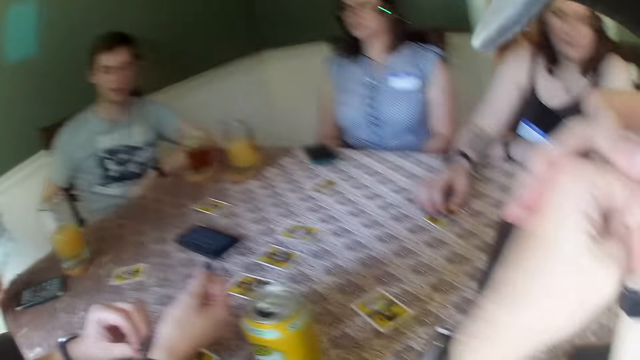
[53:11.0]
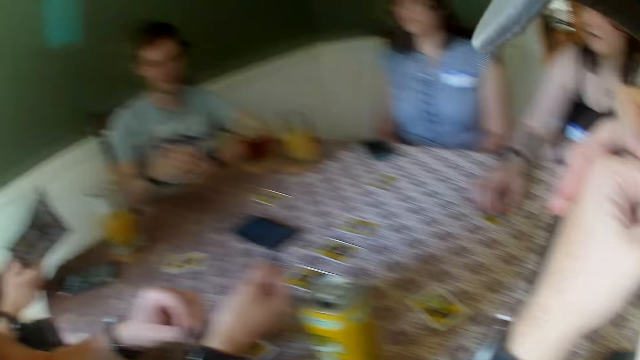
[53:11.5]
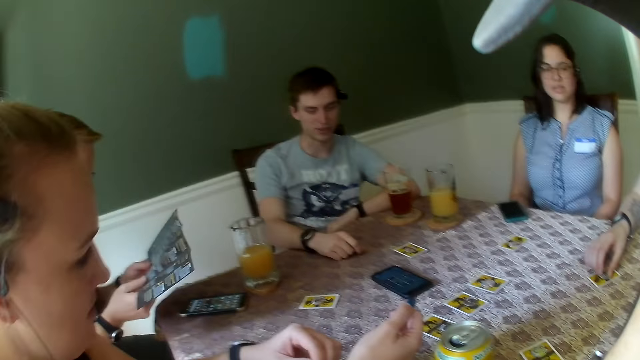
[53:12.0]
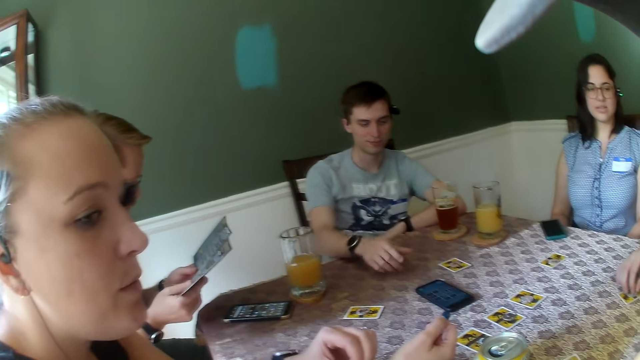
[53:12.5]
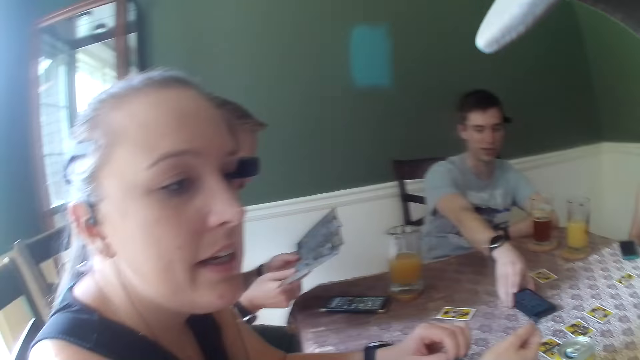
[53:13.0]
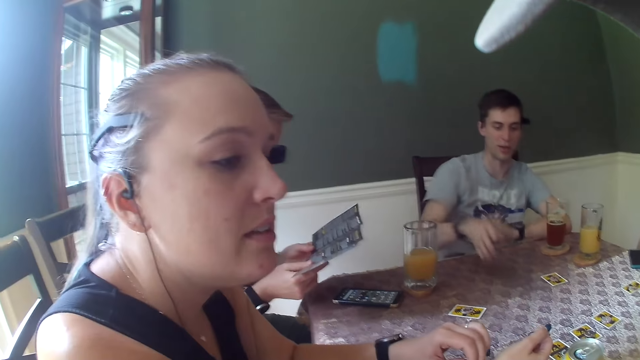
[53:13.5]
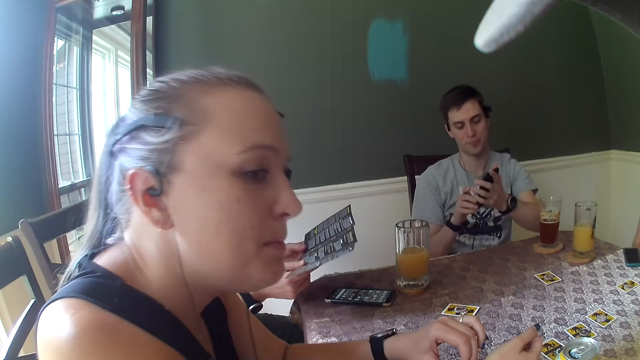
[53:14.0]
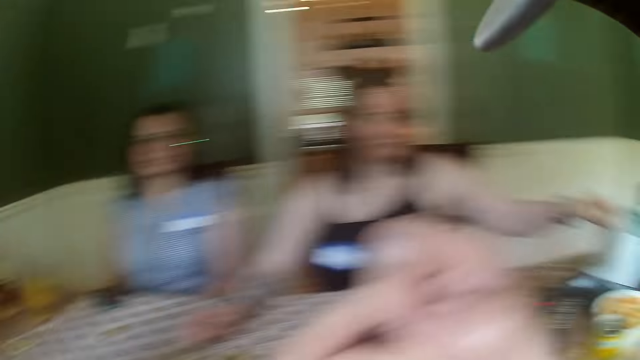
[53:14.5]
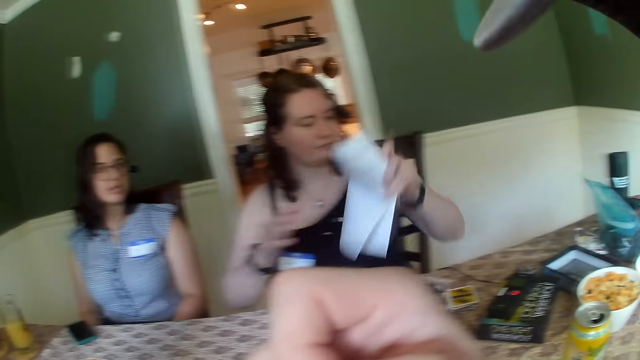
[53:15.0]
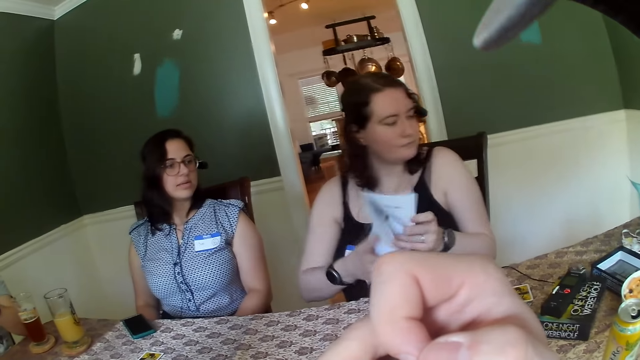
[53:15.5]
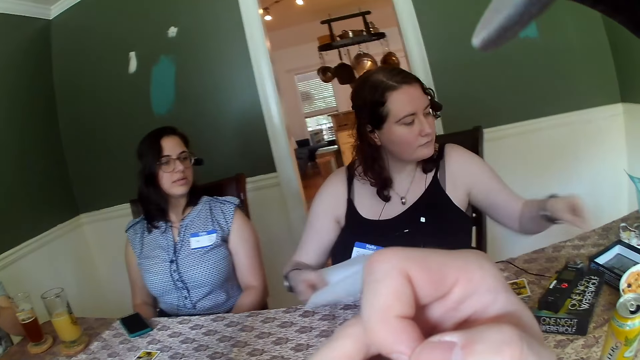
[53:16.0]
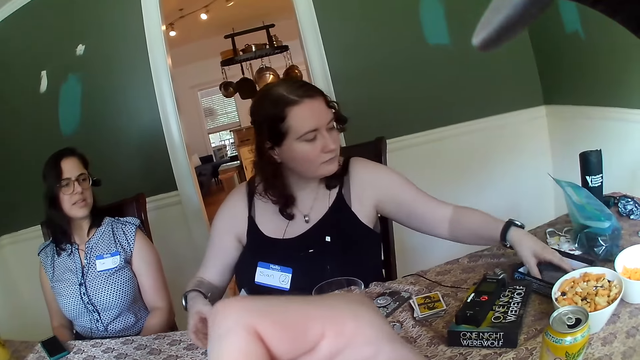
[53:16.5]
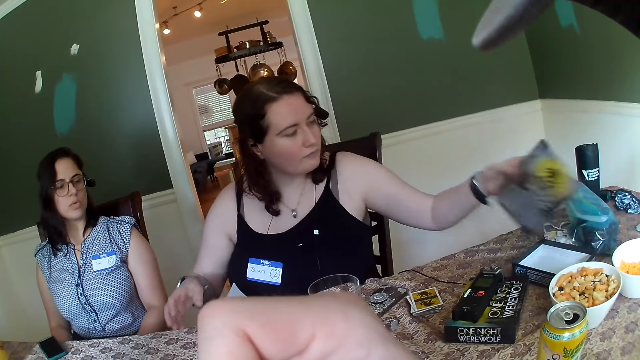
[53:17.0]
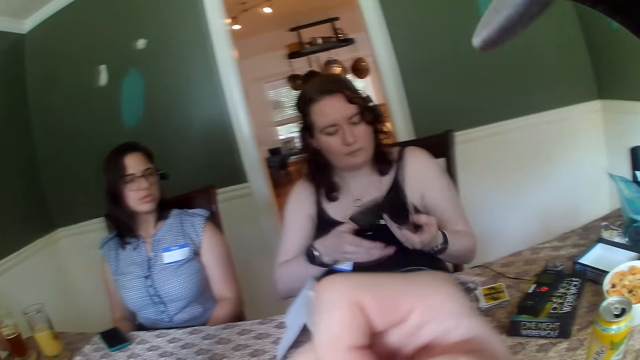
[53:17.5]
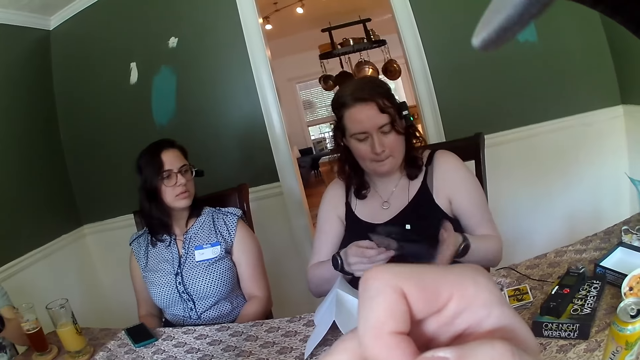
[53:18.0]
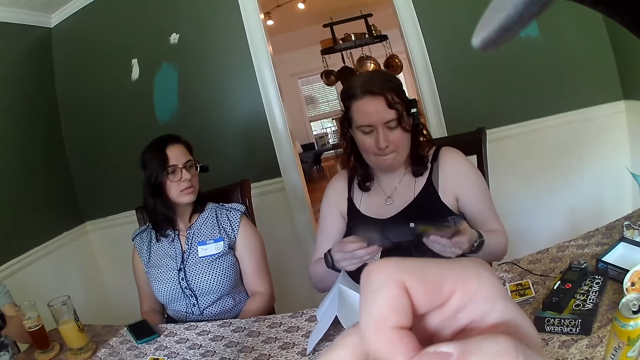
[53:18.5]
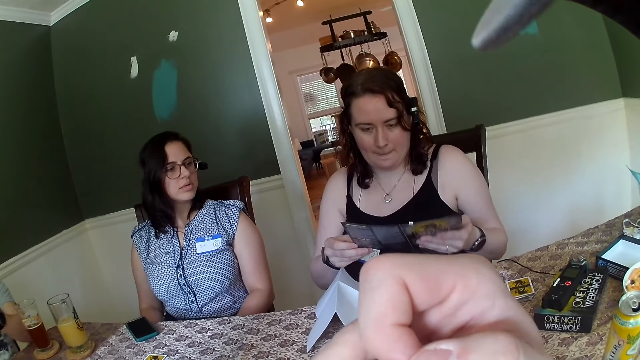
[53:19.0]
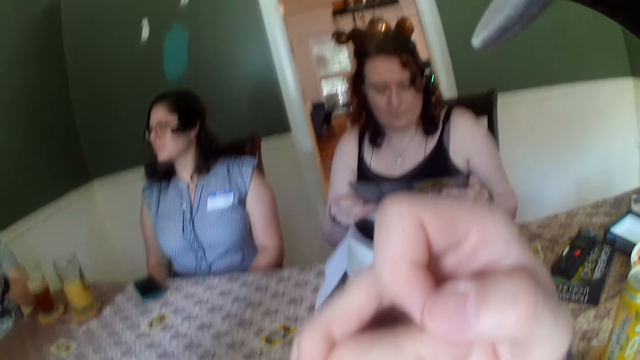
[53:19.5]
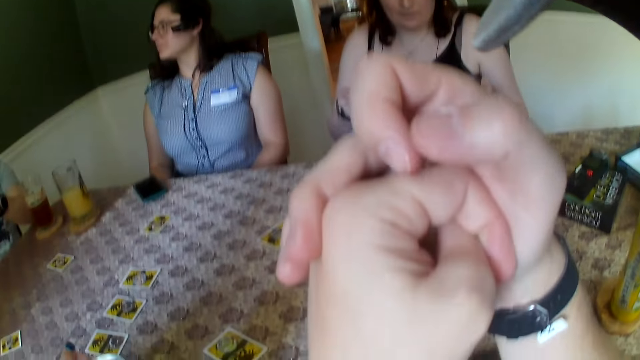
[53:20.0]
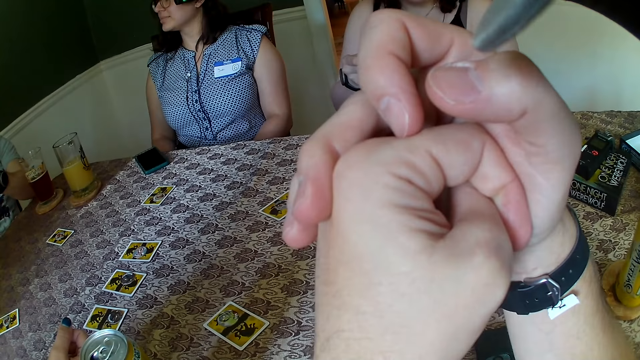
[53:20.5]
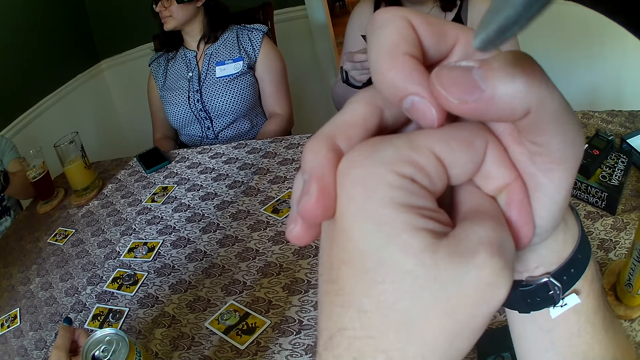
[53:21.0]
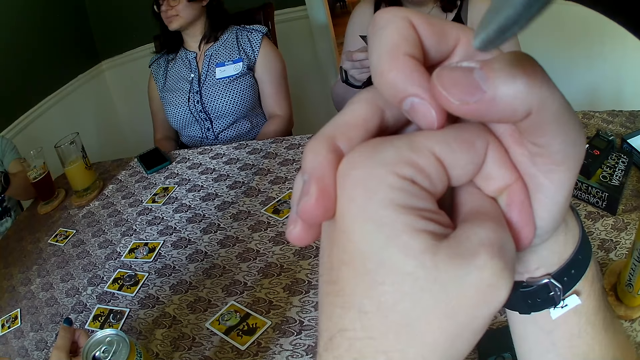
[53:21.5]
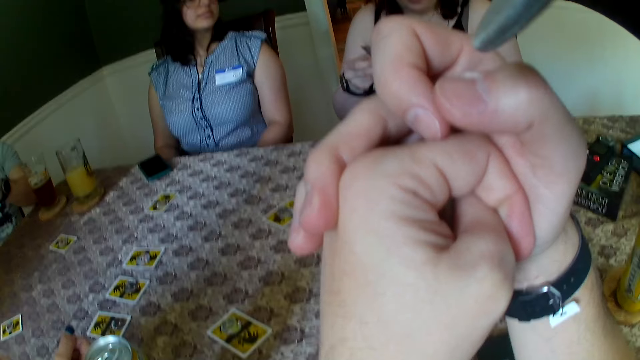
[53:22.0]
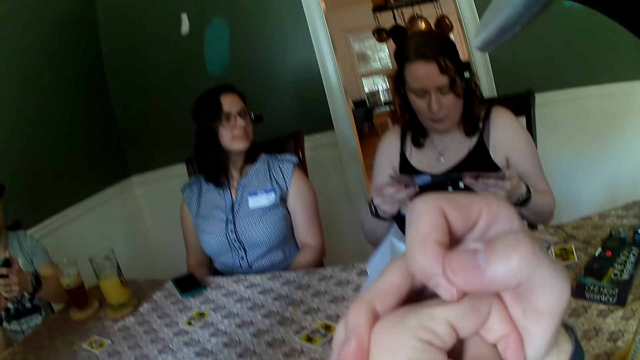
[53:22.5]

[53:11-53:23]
A man picks up the phone on the table with his right hand. He holds the phone with his left hand. A woman picks up a paper on the table with her left hand. She passes the paper from her left hand to her right hand. She picks up a paper or manual template from a board game pack with her left hand. She holds the paper in both hands. She flips the manual.

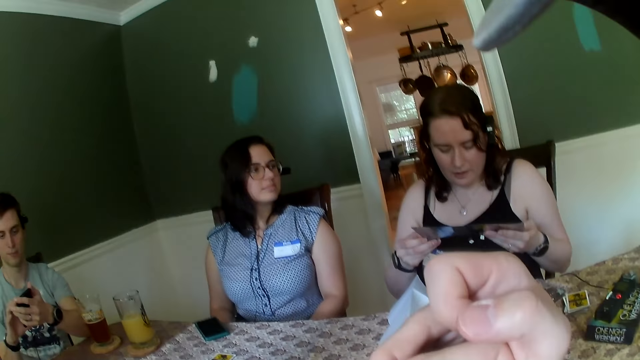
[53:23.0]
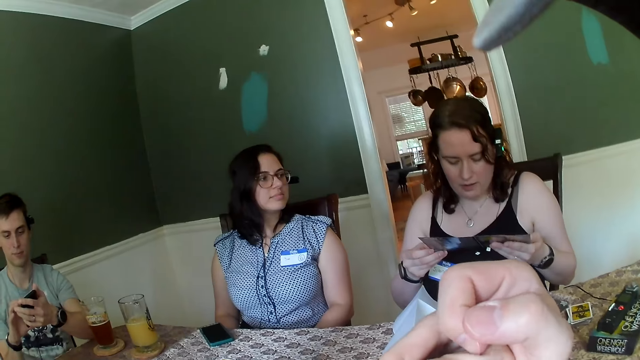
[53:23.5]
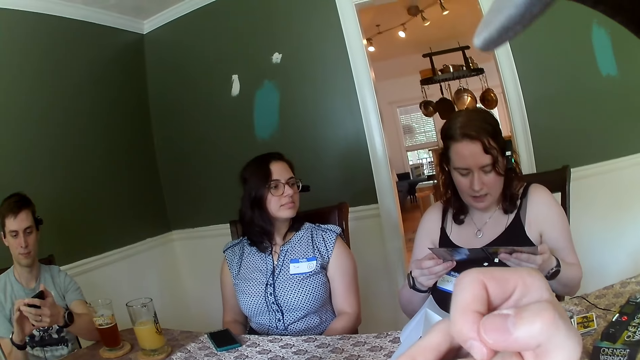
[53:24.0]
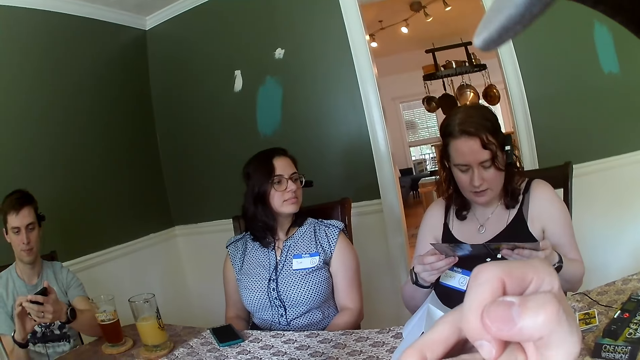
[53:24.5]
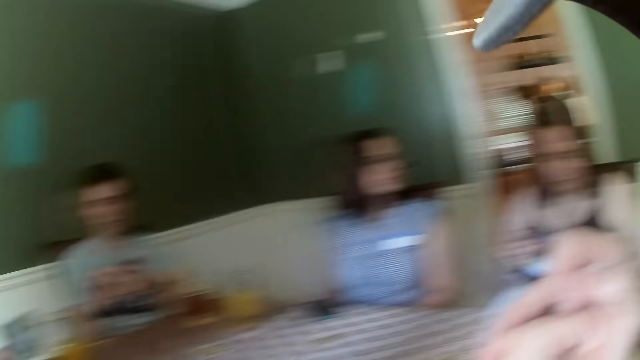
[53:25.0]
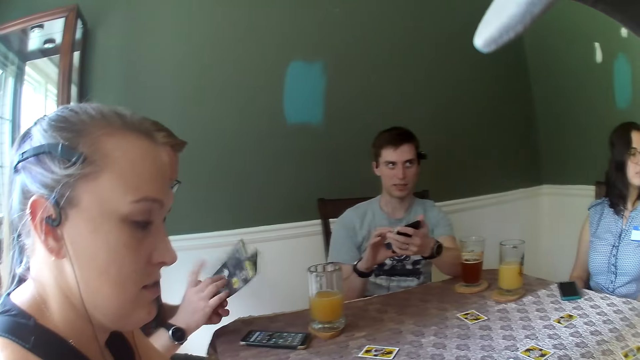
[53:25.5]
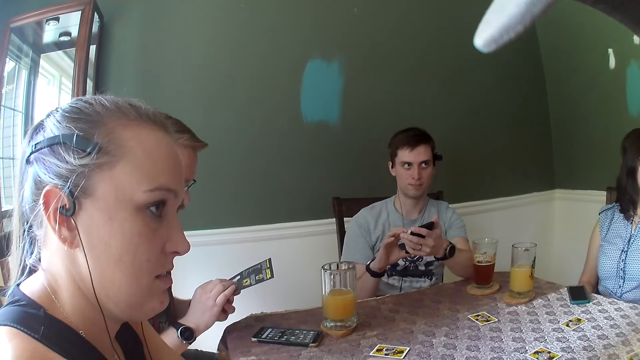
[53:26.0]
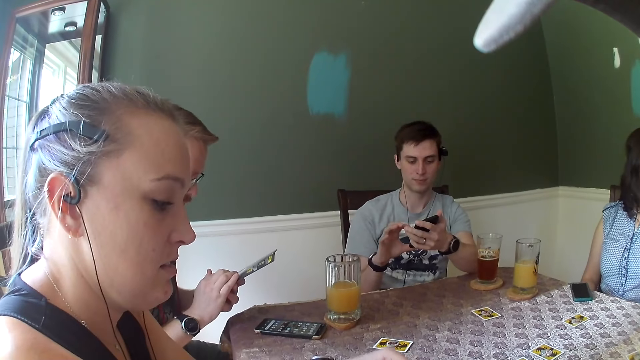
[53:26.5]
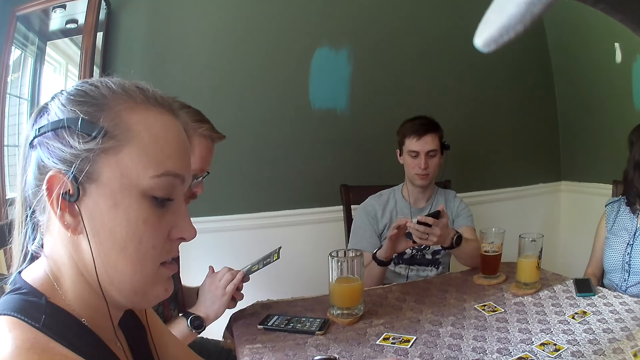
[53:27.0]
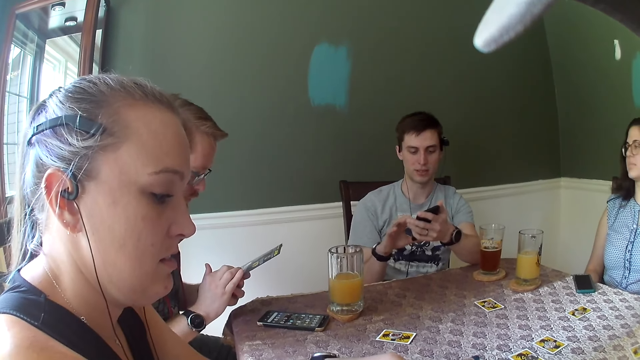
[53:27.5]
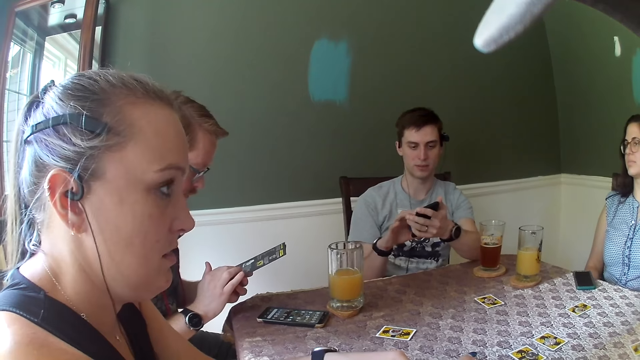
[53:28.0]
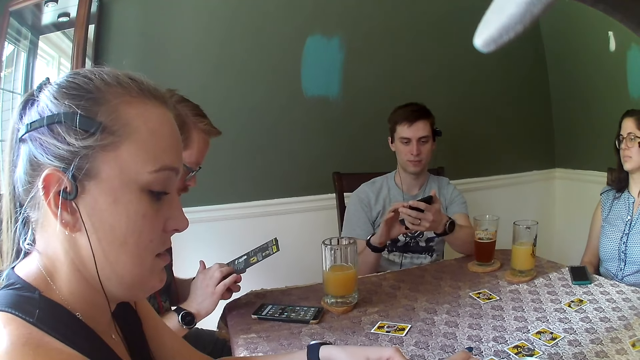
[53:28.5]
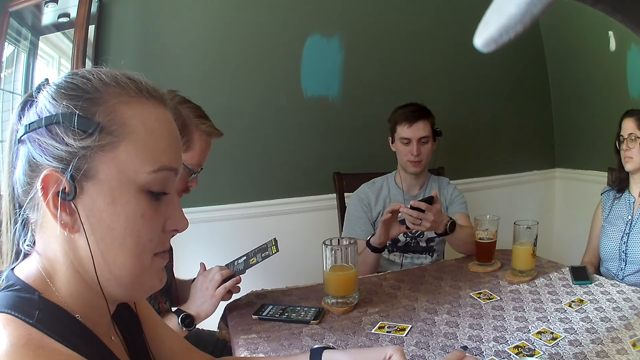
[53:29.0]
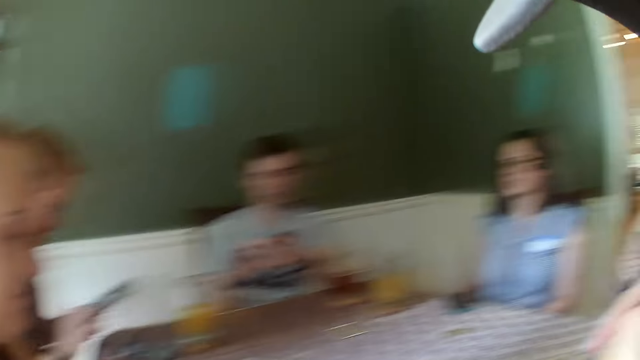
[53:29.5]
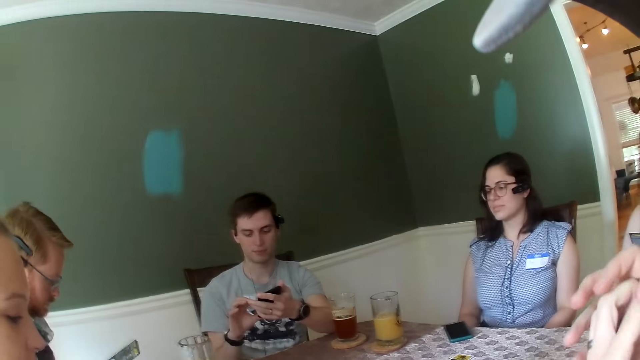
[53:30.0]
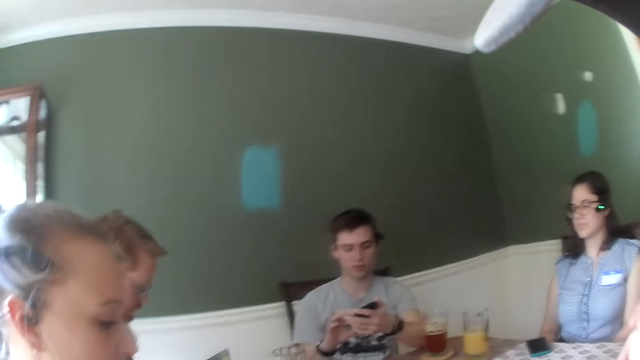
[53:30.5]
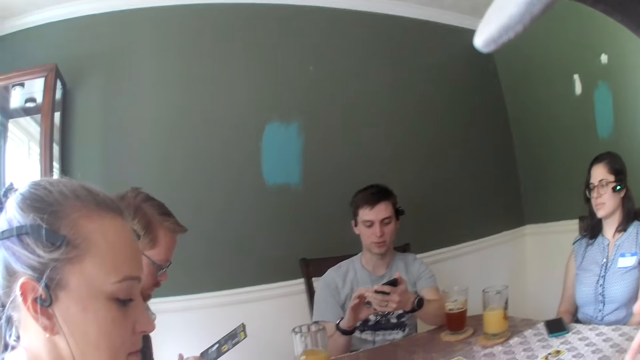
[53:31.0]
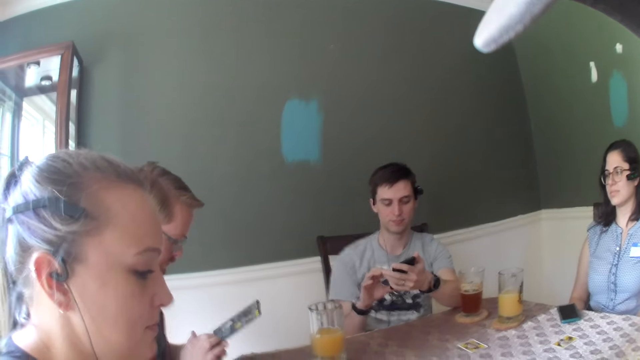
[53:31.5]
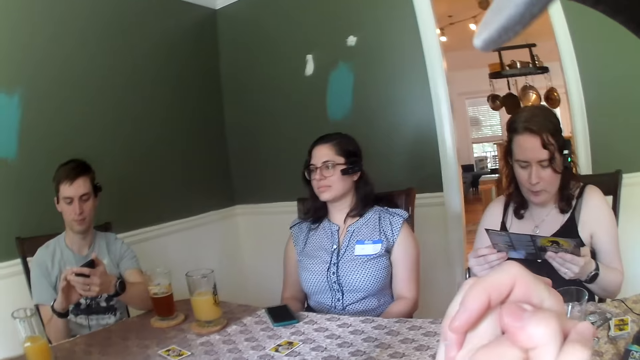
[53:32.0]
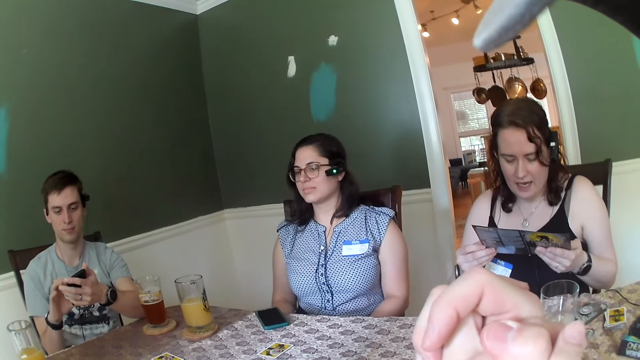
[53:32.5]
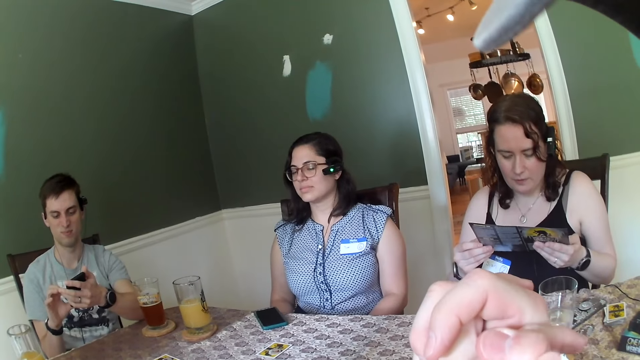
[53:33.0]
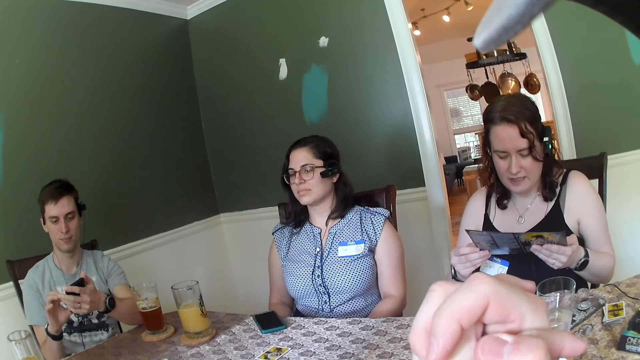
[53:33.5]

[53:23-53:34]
A man operates a phone.
